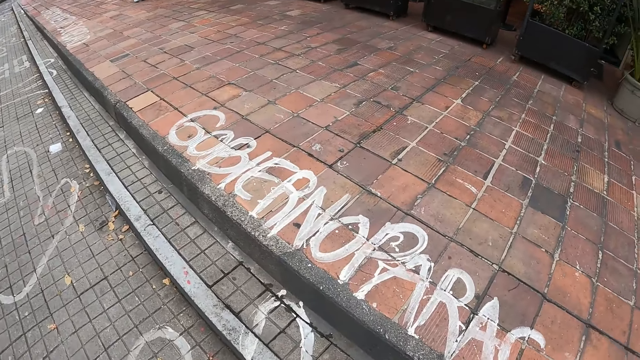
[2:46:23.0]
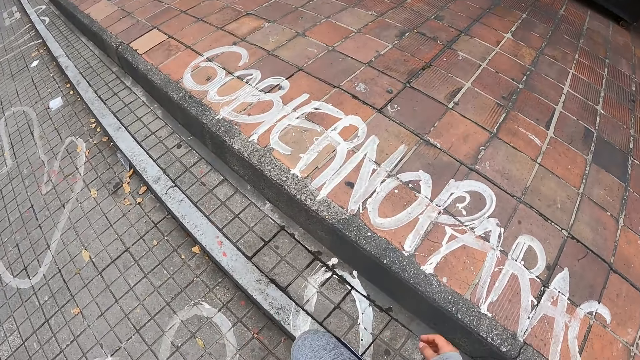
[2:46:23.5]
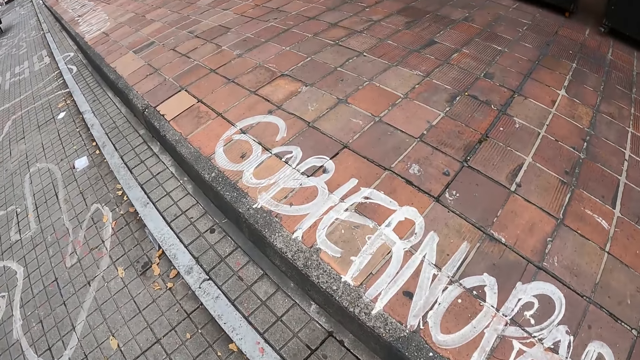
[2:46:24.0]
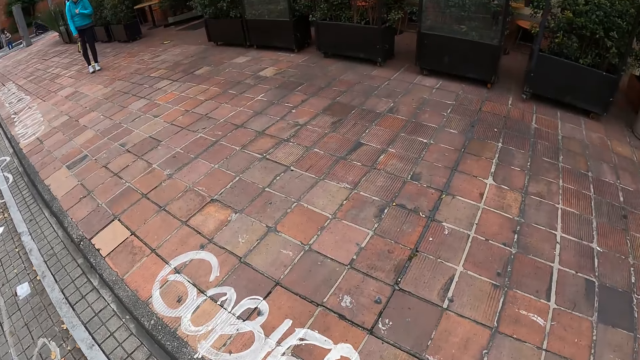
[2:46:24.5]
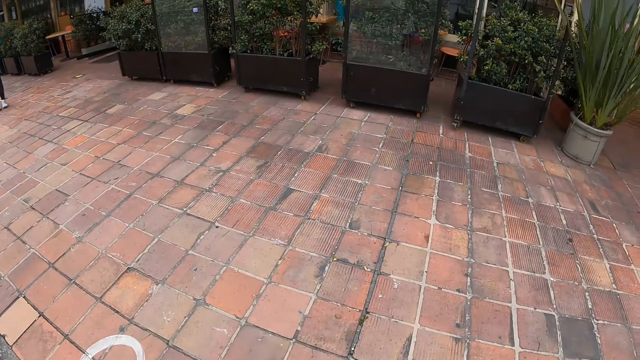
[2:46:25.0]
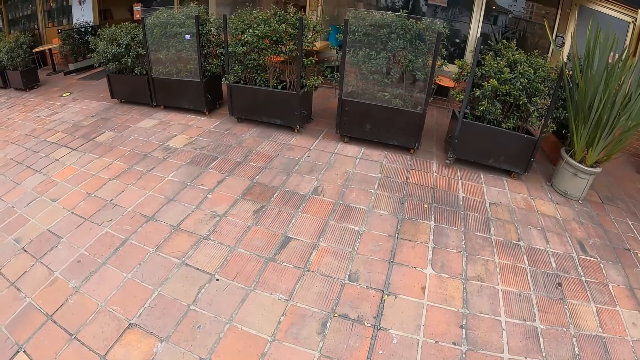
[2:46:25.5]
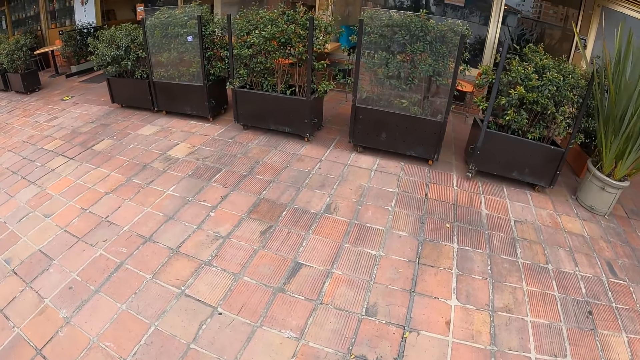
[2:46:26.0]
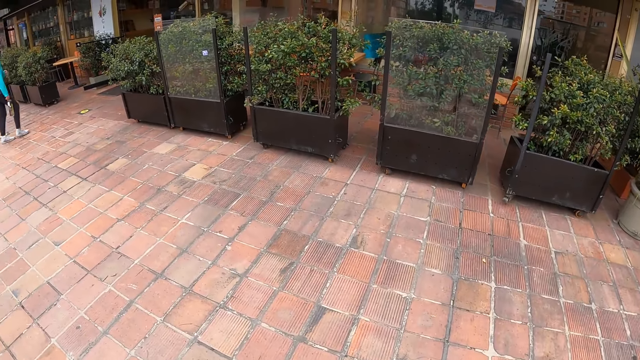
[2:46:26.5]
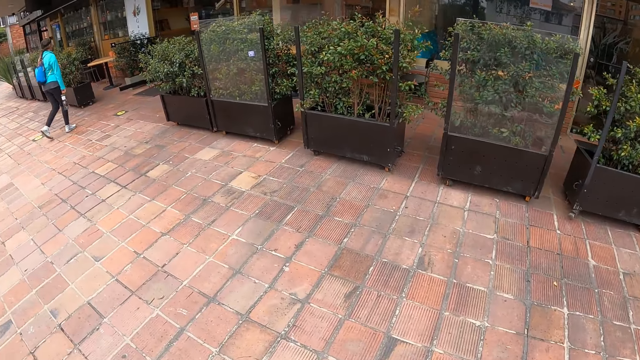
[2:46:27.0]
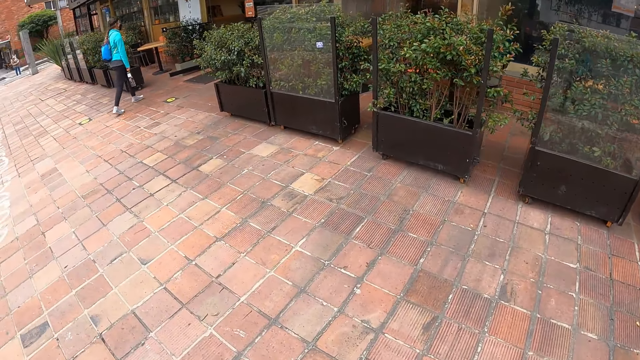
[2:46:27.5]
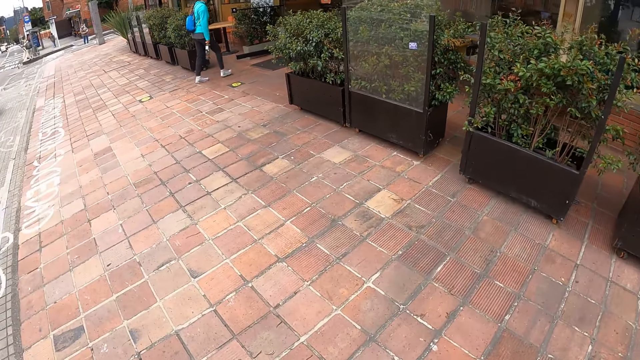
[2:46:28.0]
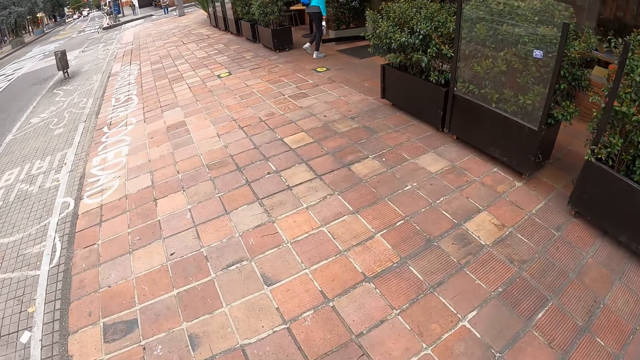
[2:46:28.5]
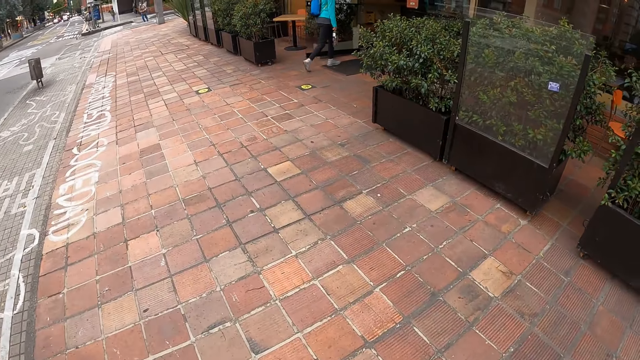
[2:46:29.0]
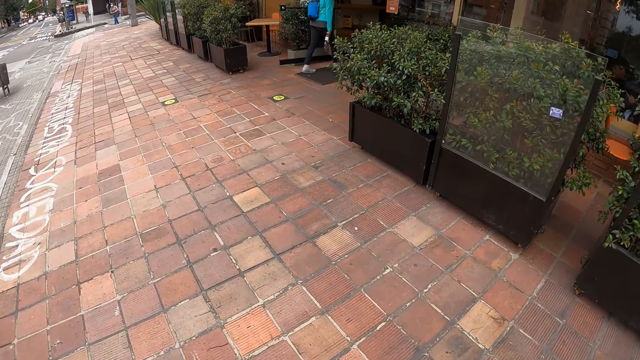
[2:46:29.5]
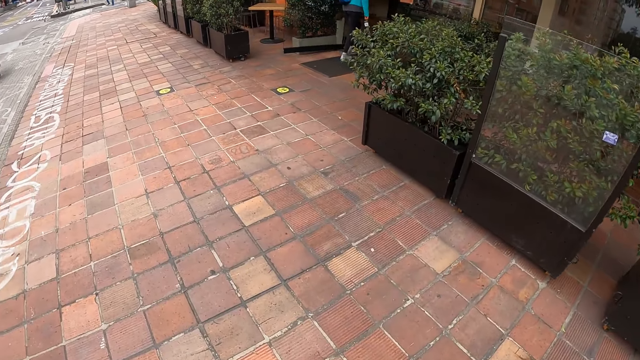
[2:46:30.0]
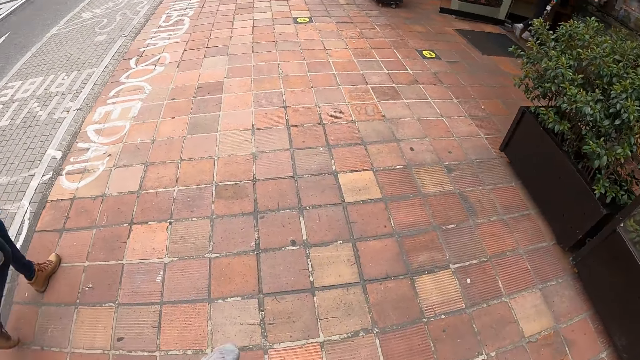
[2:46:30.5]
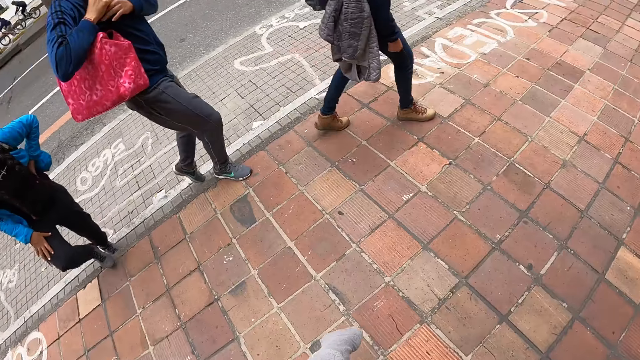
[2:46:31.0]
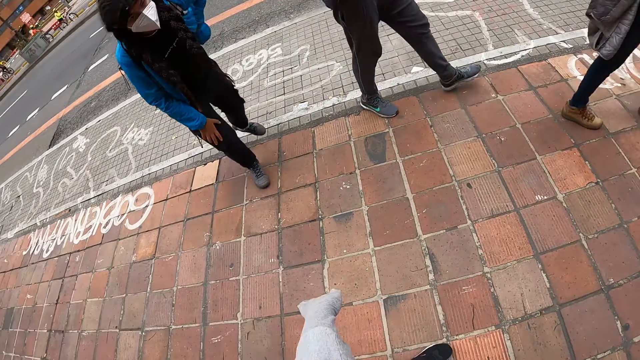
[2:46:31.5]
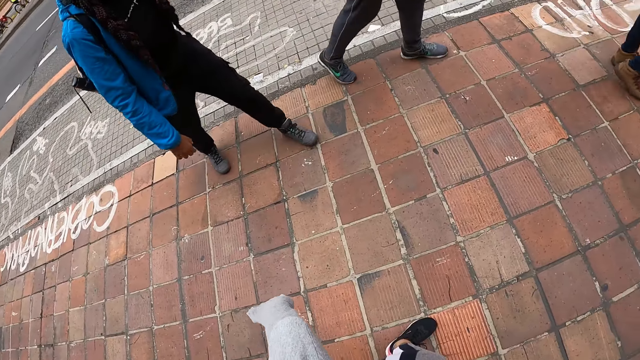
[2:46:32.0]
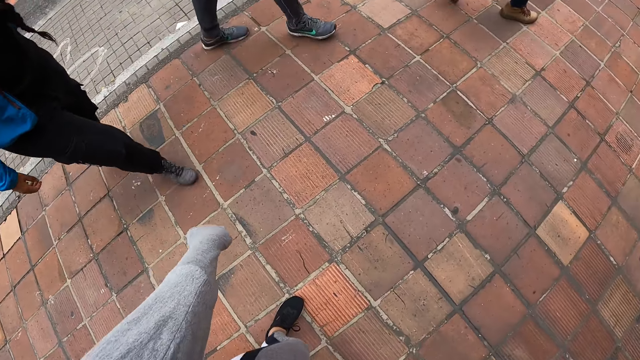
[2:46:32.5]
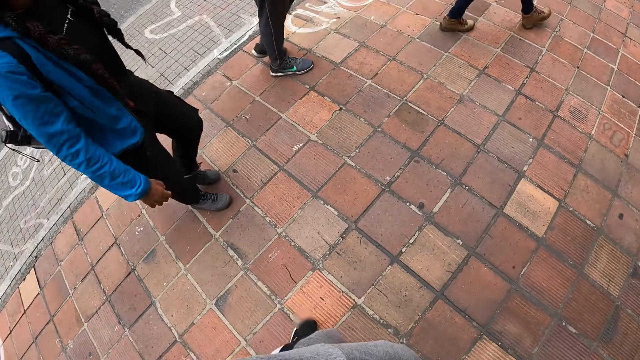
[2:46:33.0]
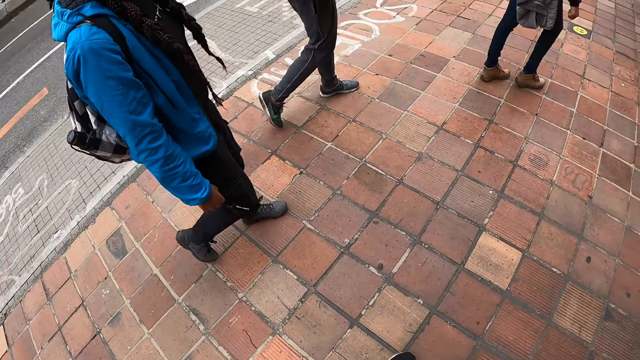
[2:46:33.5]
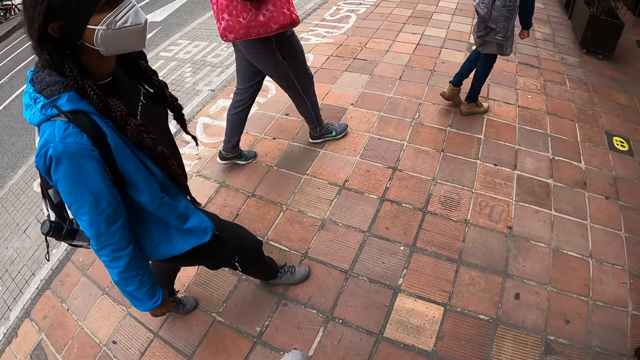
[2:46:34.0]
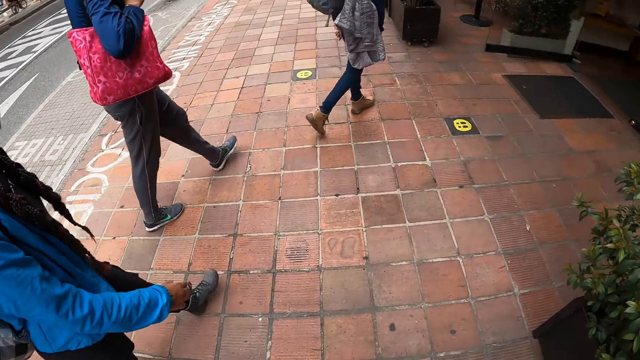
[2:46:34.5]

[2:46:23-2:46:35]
The camera wearer walks. The woman walks towards the pastry.

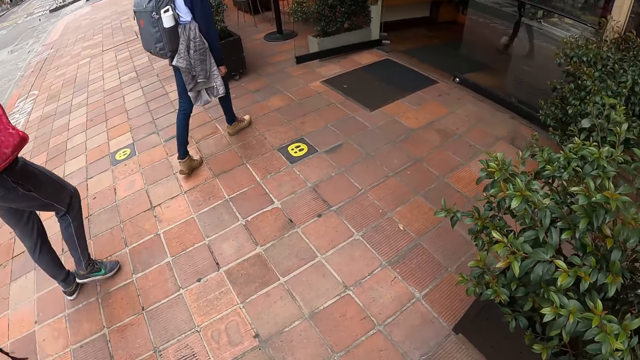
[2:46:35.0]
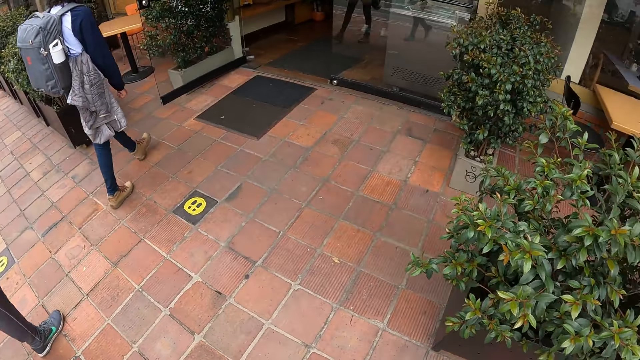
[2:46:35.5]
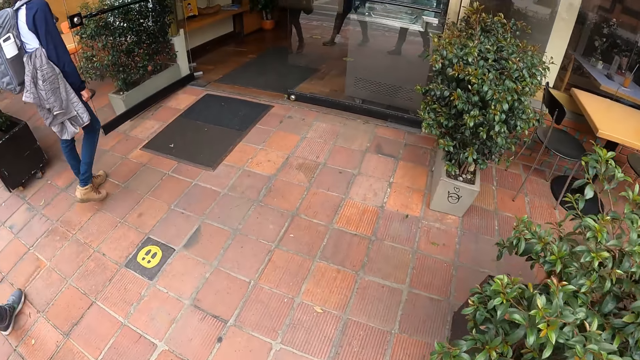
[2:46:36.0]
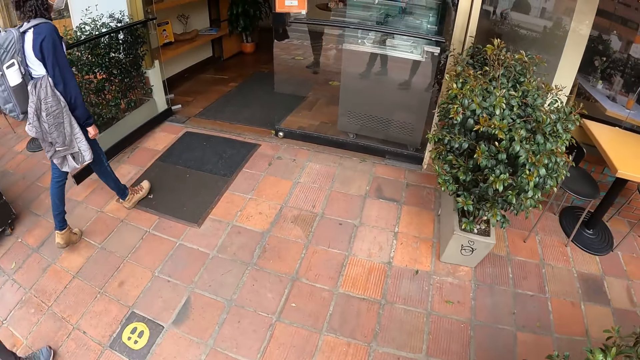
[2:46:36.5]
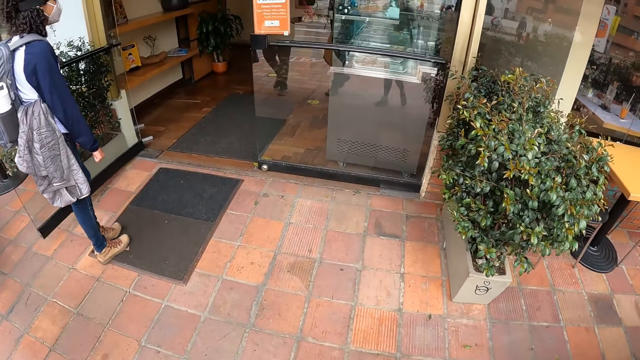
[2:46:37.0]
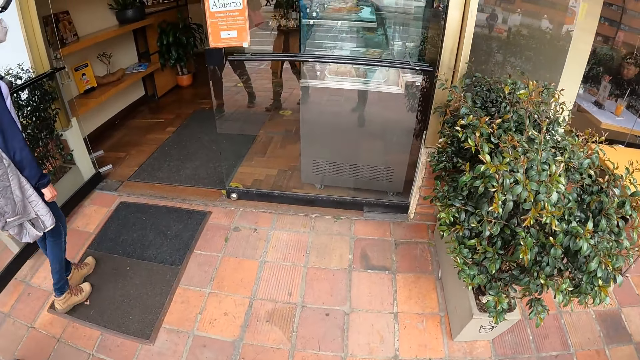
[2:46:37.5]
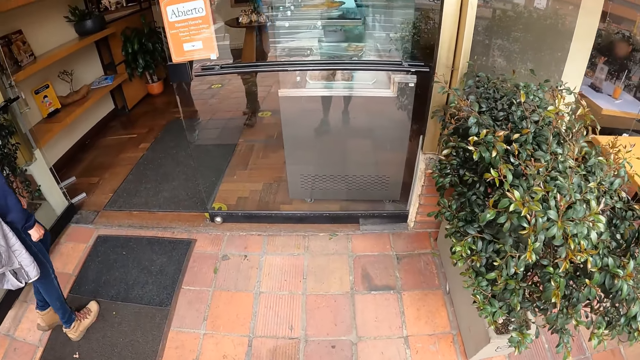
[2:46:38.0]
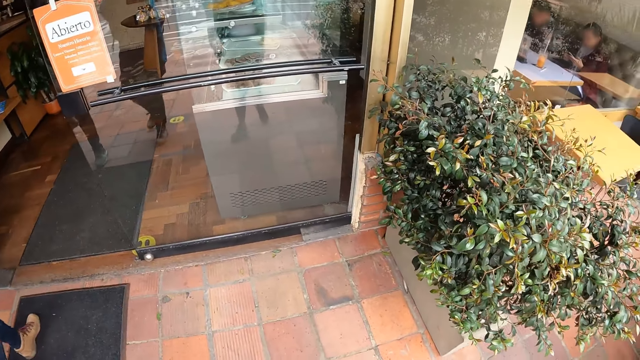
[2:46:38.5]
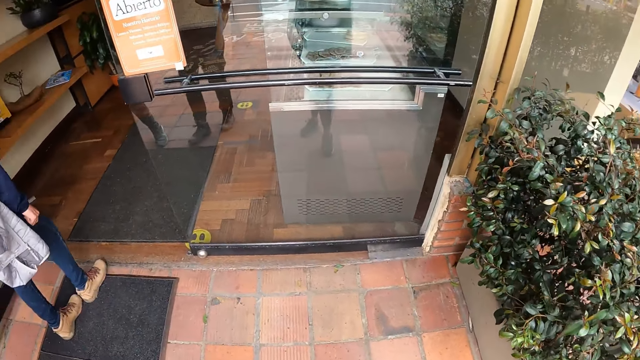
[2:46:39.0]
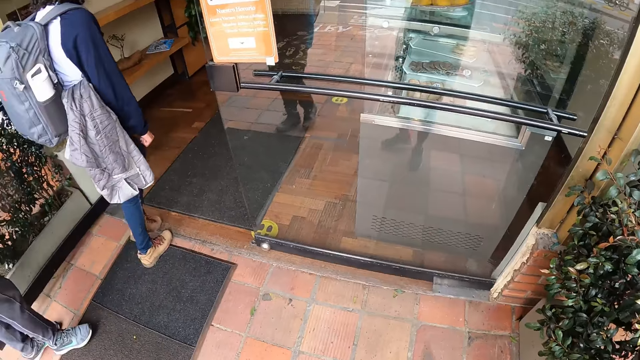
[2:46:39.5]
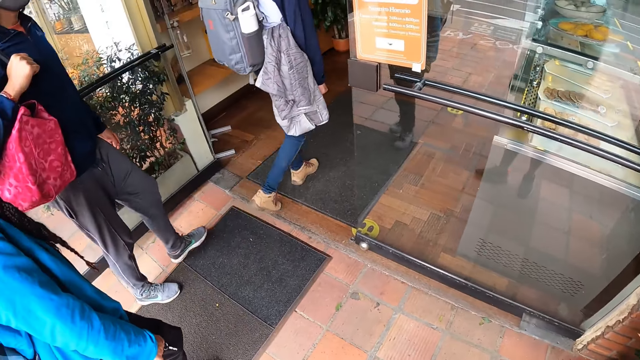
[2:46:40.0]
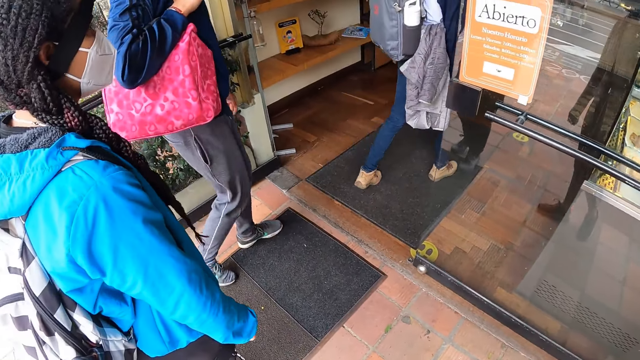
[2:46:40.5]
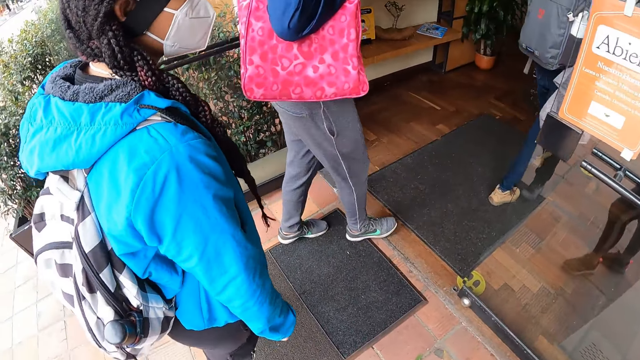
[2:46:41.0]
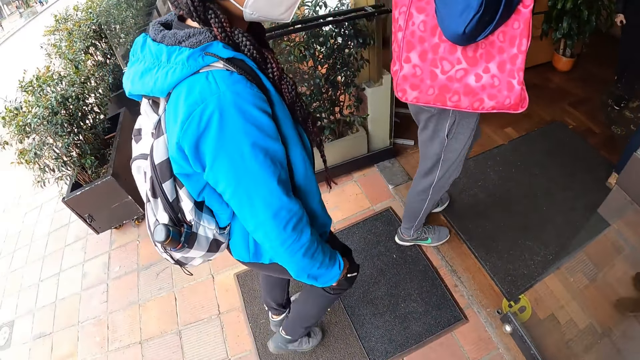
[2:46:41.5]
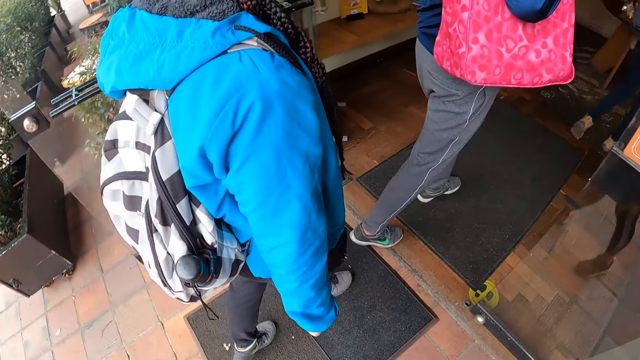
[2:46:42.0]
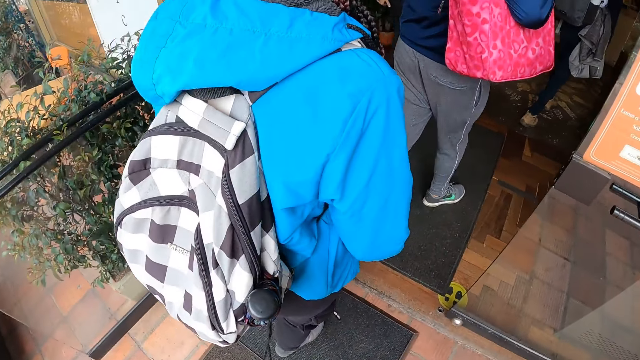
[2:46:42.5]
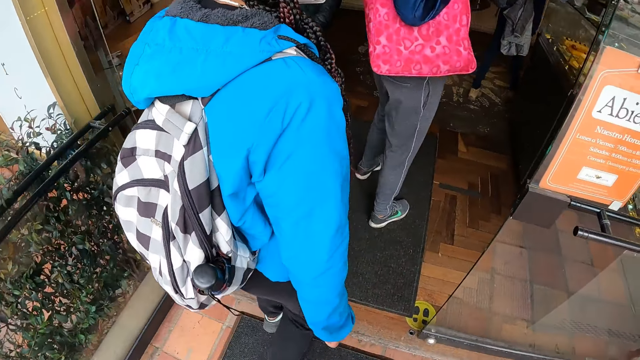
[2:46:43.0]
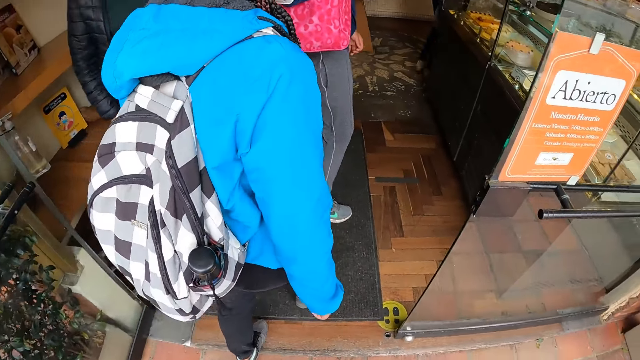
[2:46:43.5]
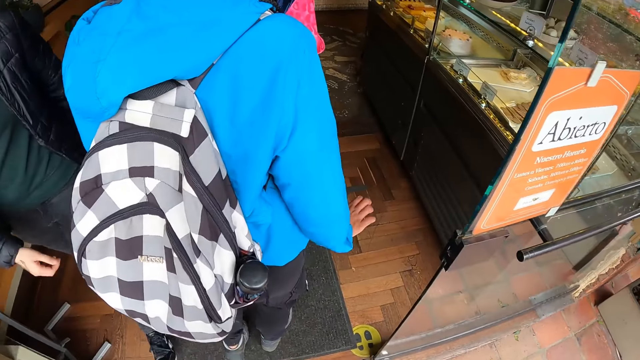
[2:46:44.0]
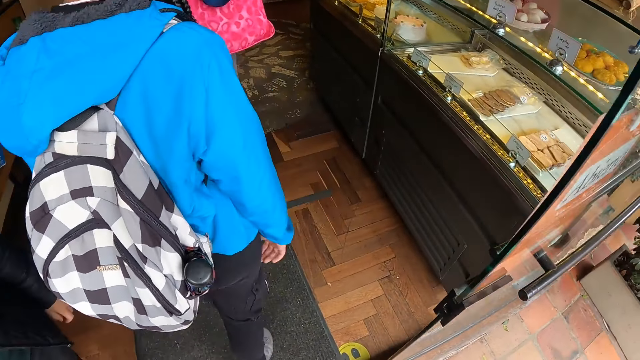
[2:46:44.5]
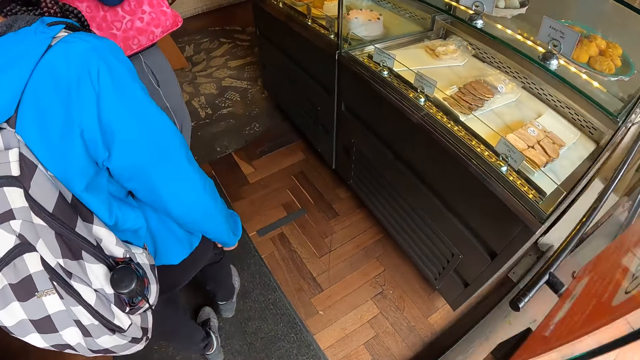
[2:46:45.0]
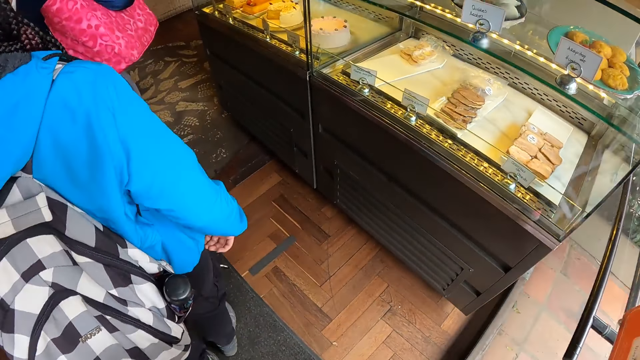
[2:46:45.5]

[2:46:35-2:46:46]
The camera wearer enters a pastry with a person, another person and a third person.
